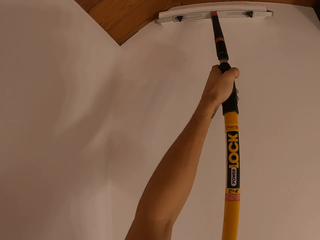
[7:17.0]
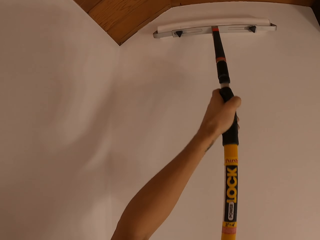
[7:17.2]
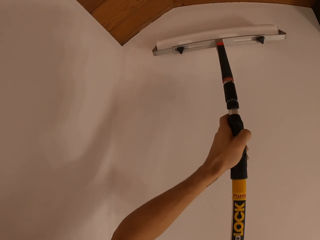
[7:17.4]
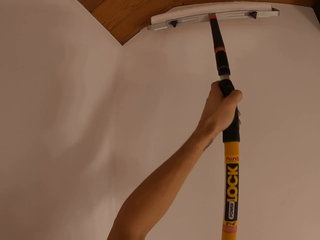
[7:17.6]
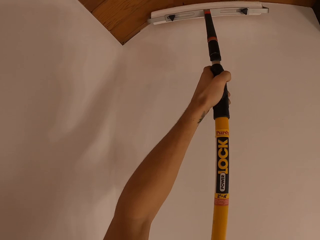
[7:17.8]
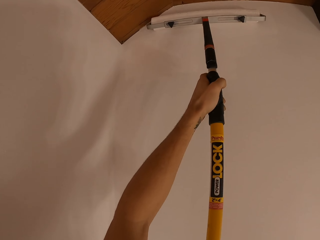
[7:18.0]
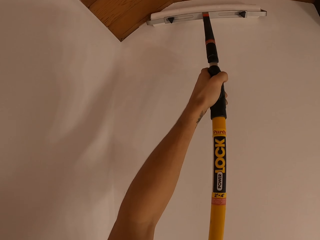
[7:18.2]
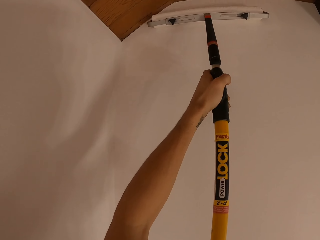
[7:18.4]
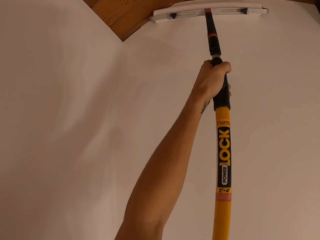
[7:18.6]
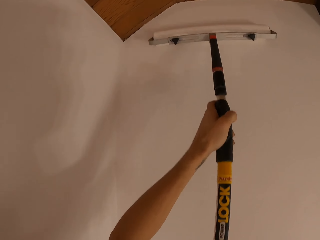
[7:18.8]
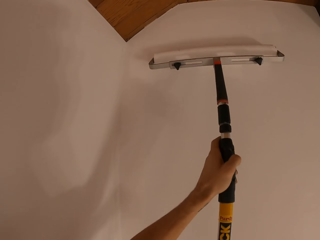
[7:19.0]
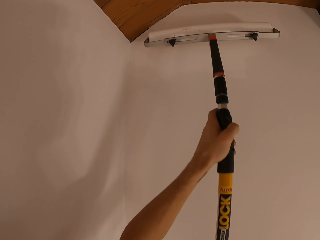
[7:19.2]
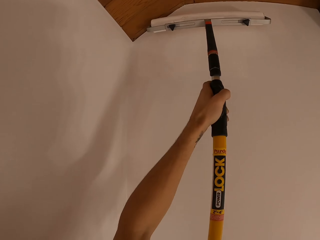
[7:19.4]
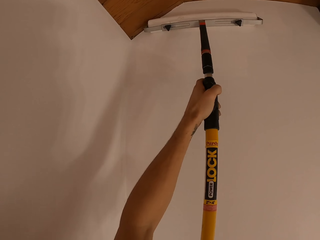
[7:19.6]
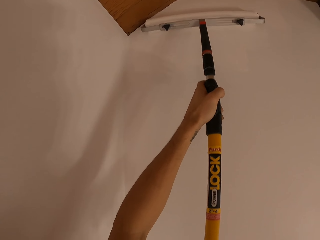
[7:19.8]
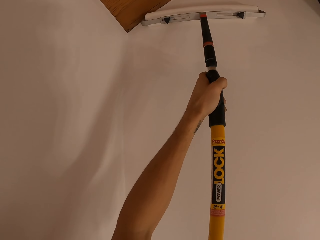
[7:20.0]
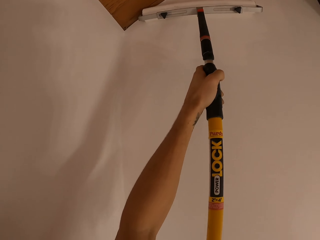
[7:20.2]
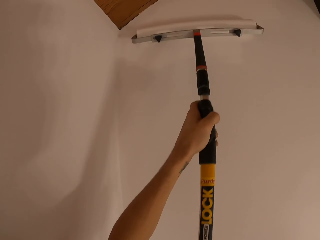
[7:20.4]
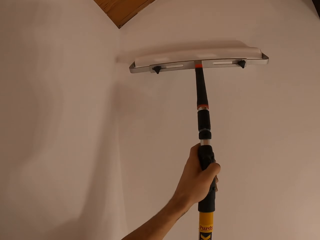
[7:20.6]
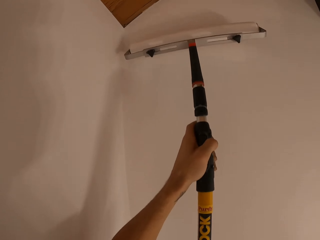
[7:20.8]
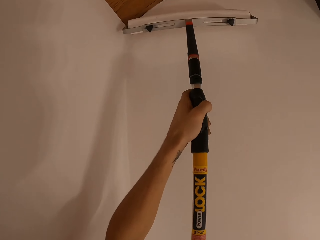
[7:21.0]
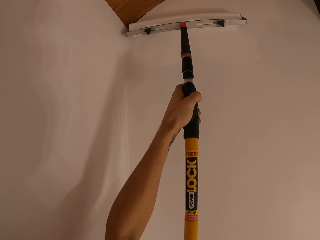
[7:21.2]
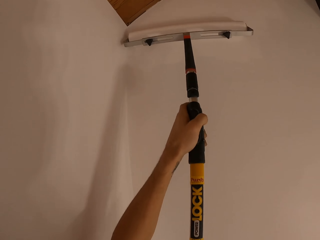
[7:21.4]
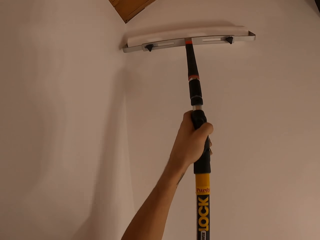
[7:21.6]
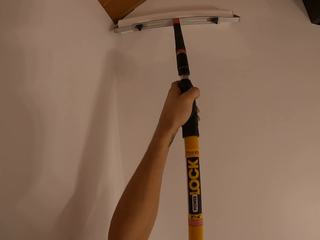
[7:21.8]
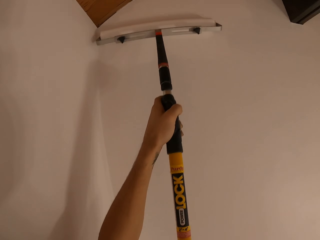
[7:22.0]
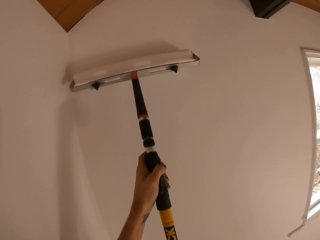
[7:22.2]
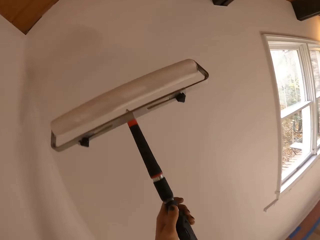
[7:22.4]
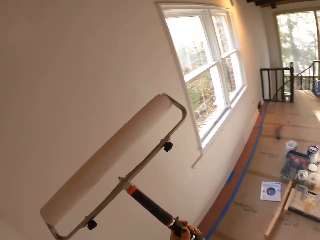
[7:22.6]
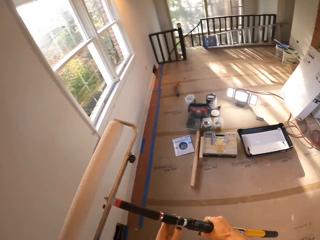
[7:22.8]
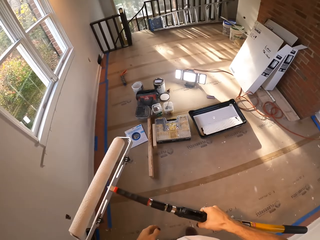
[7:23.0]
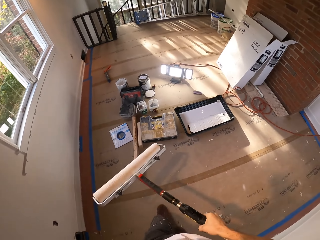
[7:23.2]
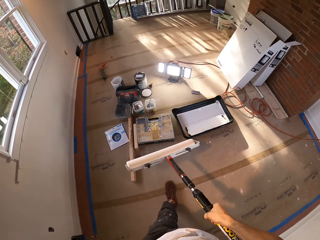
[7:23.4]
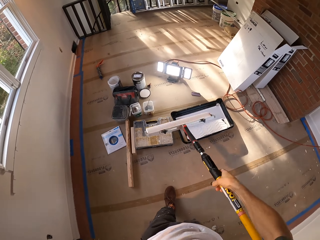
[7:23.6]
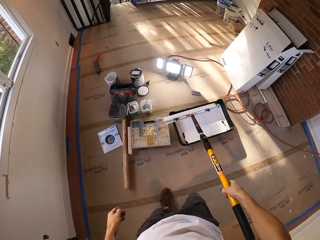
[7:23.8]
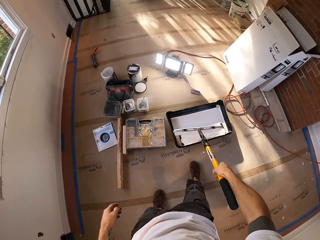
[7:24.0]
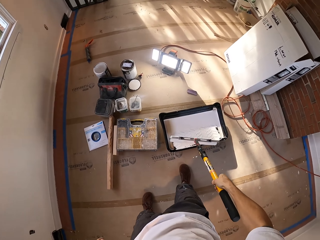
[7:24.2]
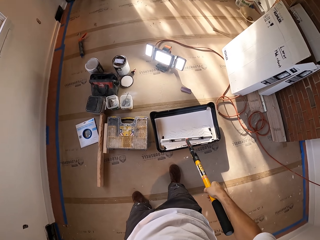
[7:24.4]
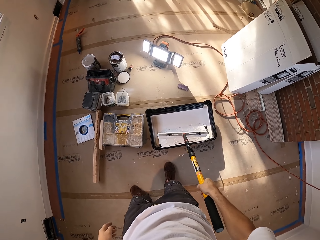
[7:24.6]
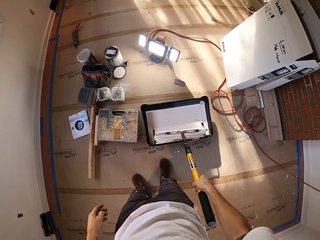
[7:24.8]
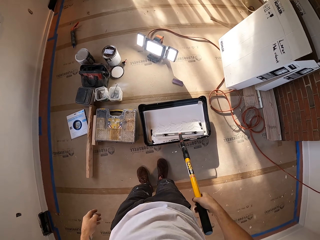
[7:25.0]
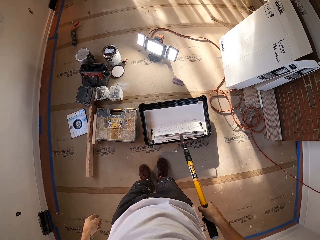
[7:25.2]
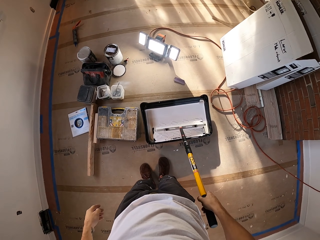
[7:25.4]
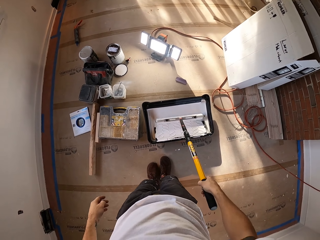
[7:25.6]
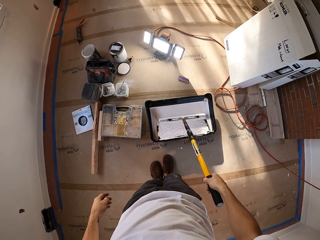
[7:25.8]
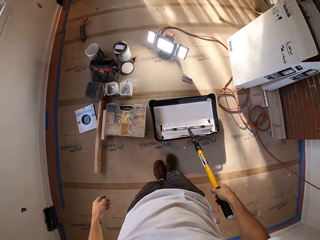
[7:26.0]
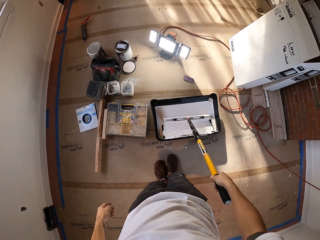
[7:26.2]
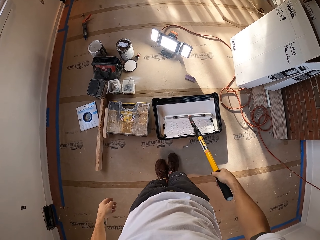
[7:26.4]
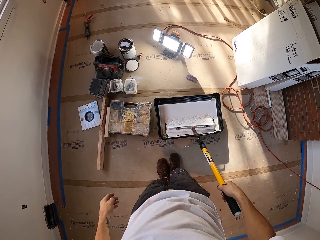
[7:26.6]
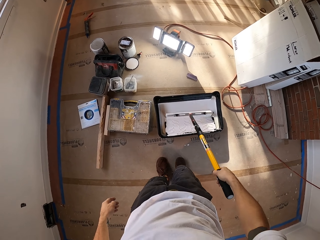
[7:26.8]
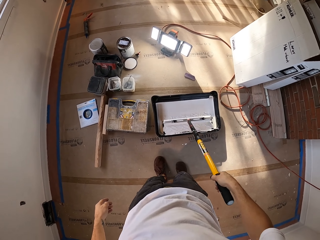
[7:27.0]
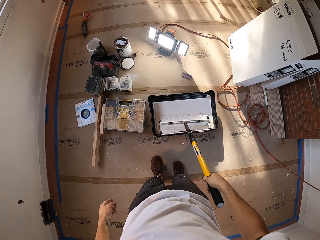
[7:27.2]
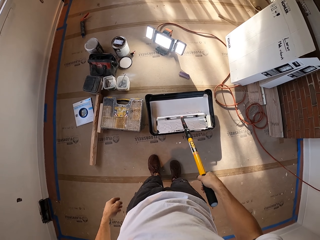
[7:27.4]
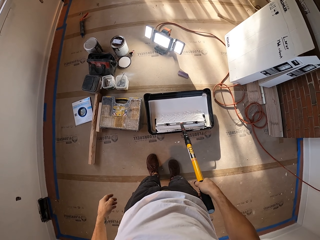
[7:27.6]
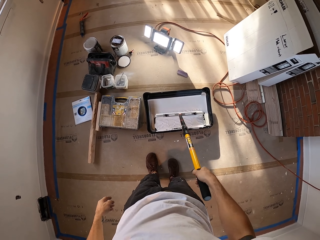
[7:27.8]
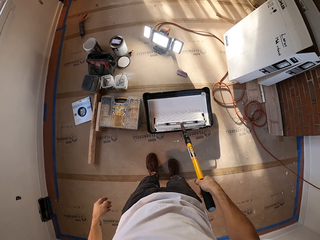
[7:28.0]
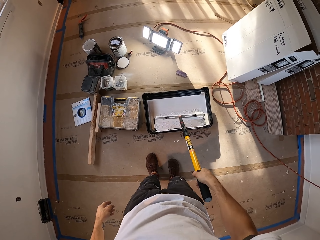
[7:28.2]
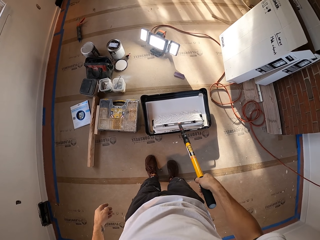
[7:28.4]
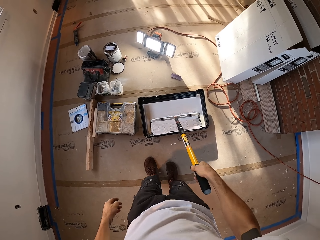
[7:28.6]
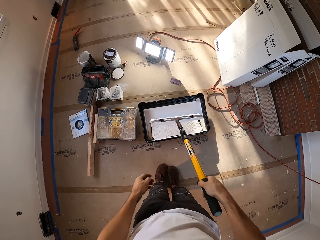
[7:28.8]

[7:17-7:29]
The camera wearer dips paint into something. They roll the roller brush in the paint.

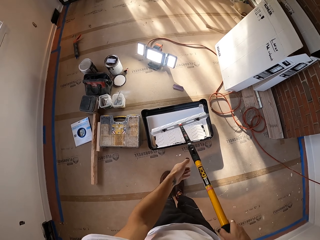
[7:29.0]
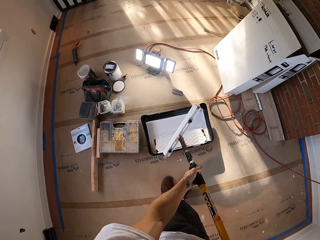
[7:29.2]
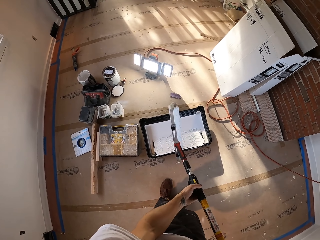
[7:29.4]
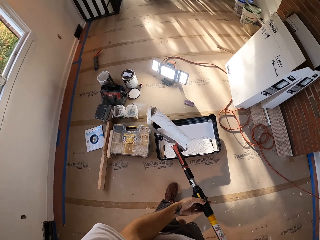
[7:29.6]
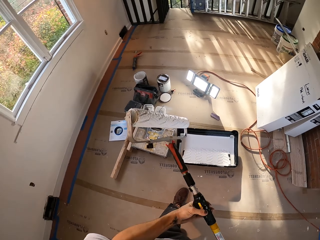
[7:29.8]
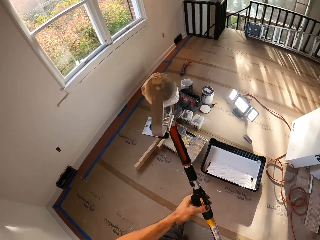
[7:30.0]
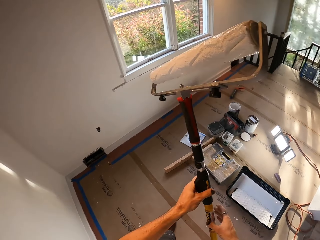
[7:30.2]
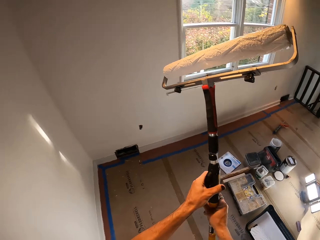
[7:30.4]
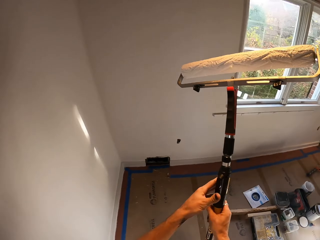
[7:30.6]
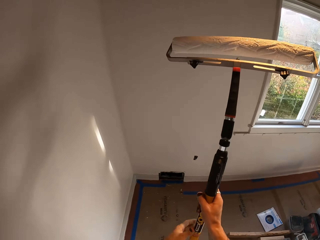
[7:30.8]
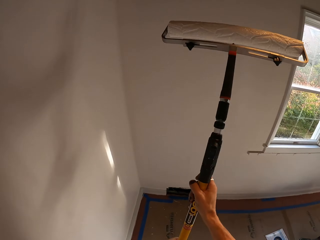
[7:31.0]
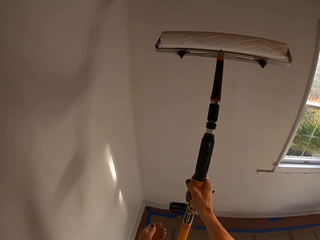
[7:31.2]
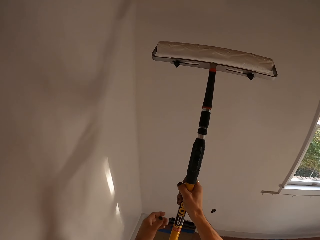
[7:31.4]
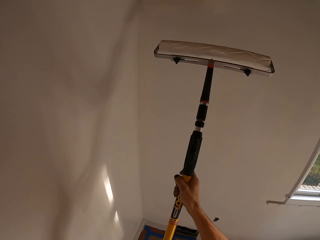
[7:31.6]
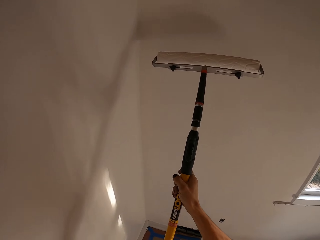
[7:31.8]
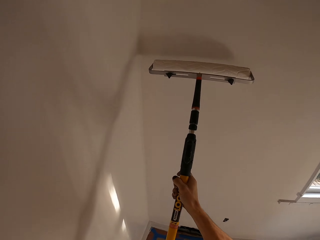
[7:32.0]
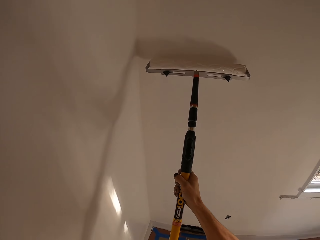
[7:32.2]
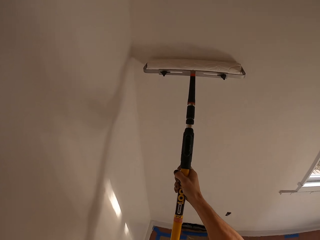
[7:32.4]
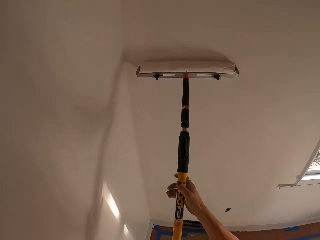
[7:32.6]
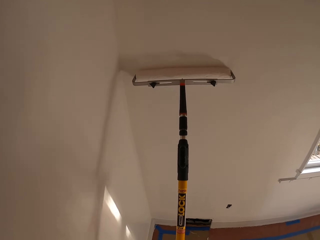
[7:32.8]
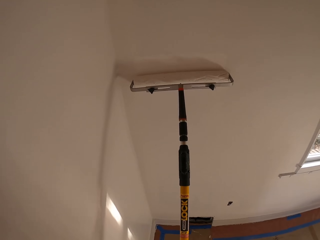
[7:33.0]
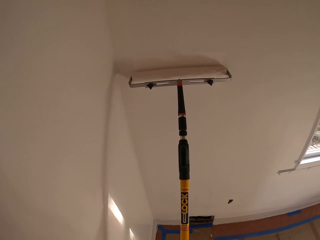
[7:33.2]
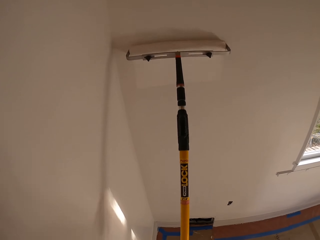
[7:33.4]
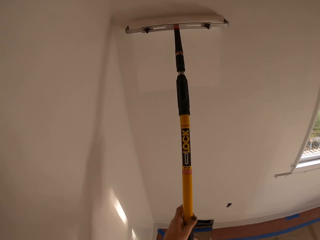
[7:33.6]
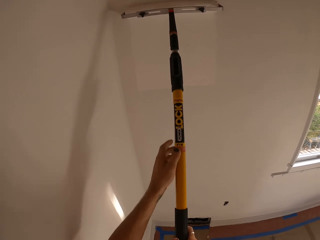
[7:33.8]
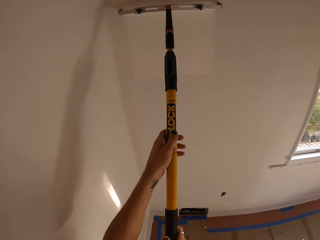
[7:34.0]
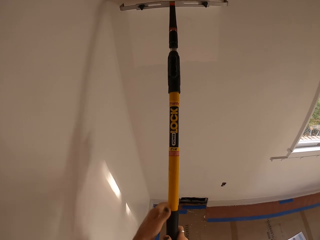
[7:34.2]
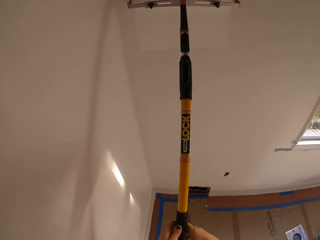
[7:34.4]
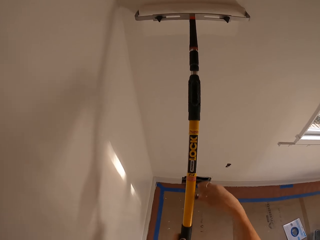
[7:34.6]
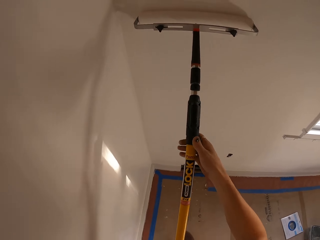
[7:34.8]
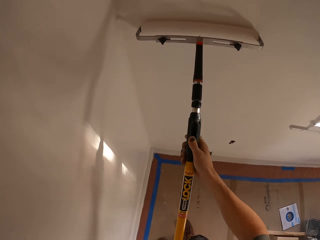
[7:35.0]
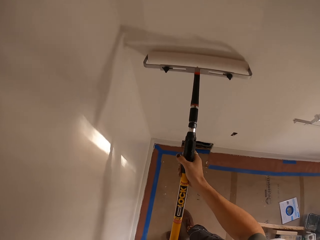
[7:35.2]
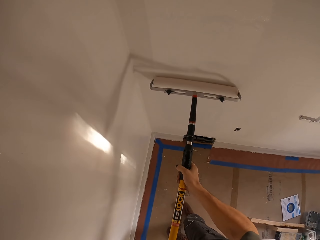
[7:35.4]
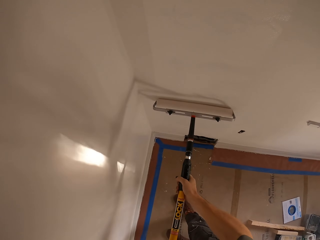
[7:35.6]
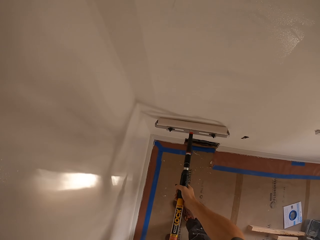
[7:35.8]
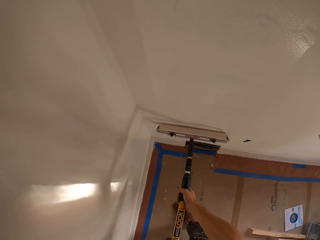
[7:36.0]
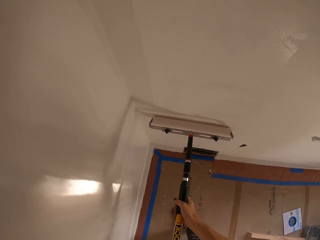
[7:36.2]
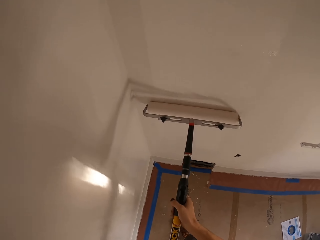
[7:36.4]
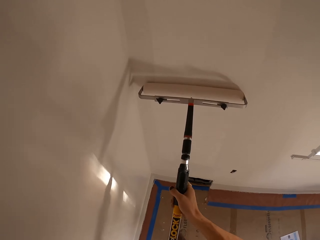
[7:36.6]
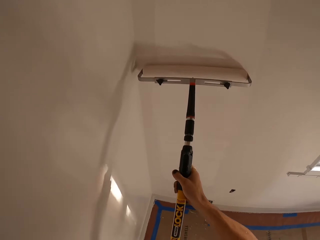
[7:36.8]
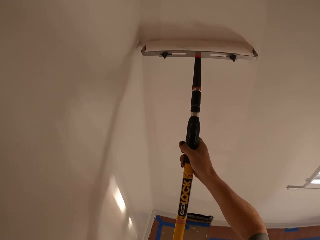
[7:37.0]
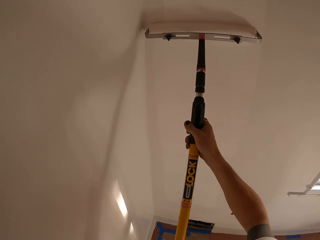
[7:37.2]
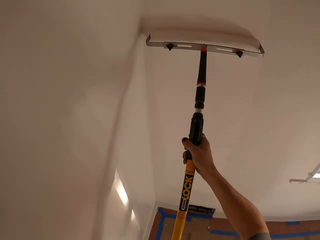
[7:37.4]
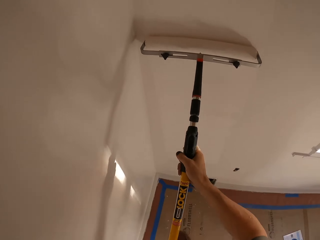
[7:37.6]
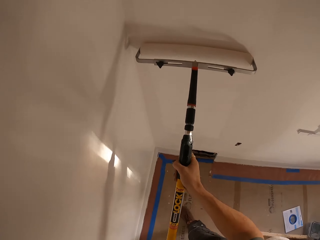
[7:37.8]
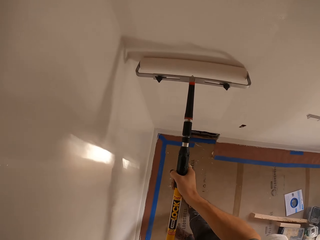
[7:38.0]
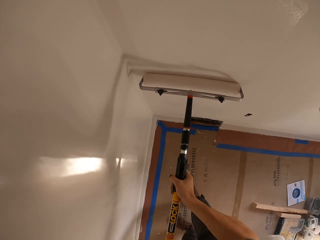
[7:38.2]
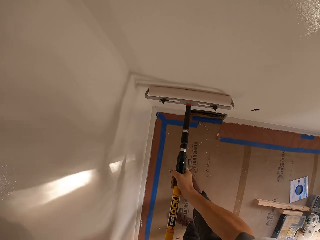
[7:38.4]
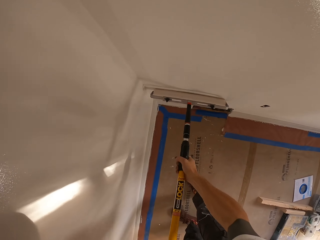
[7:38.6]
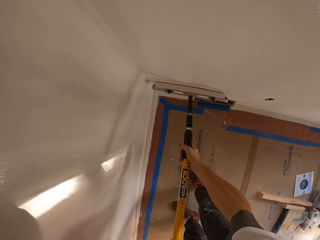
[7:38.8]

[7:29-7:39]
The camera wearer paints the wall.
